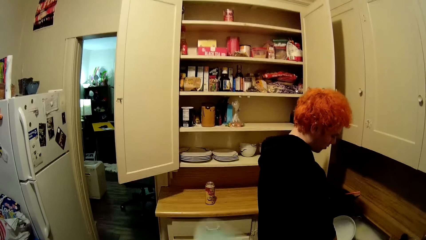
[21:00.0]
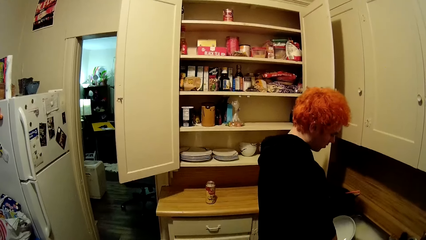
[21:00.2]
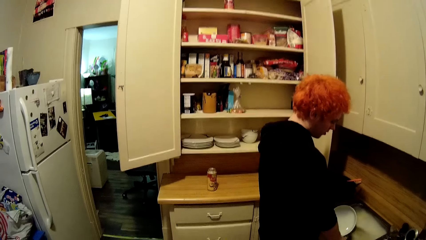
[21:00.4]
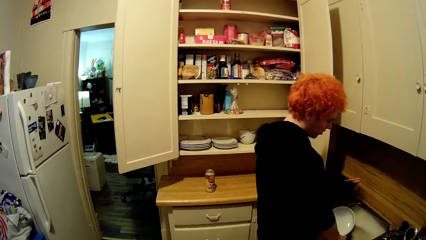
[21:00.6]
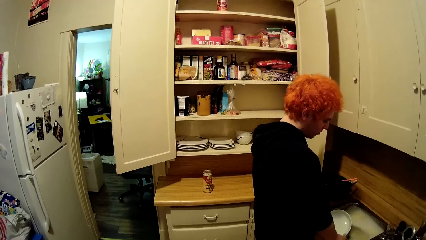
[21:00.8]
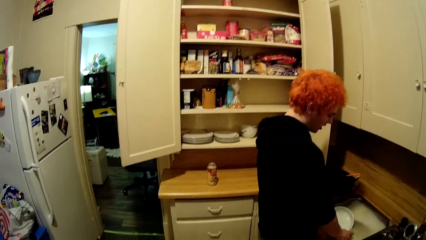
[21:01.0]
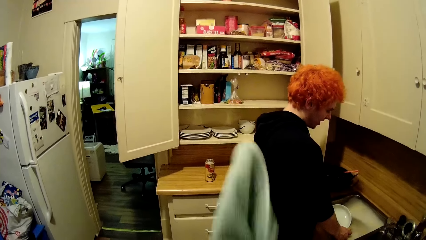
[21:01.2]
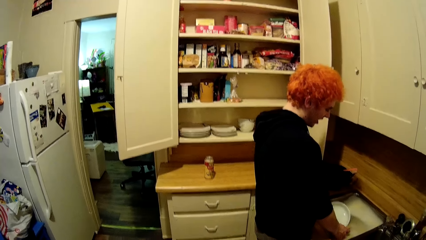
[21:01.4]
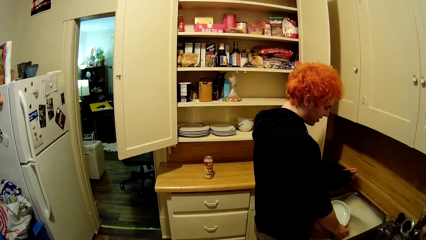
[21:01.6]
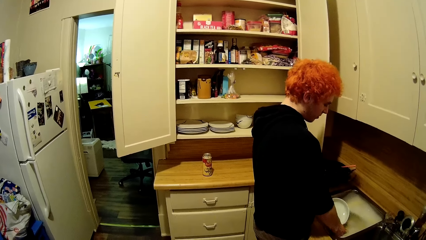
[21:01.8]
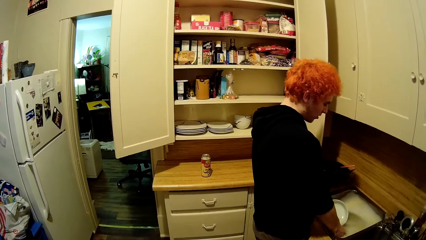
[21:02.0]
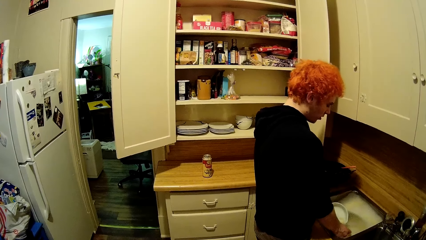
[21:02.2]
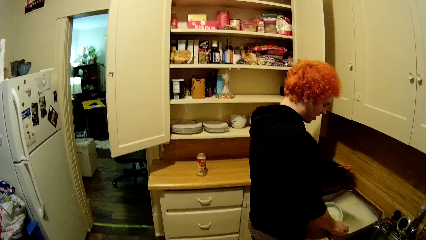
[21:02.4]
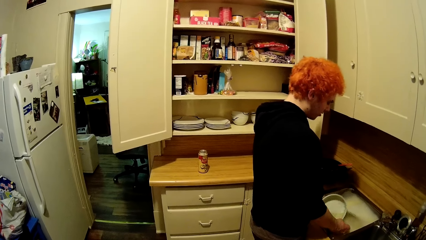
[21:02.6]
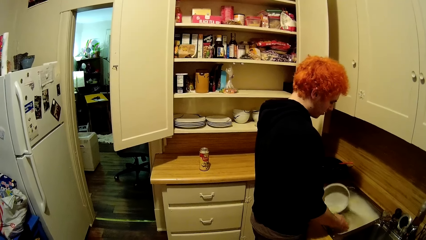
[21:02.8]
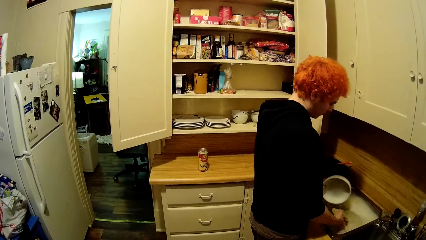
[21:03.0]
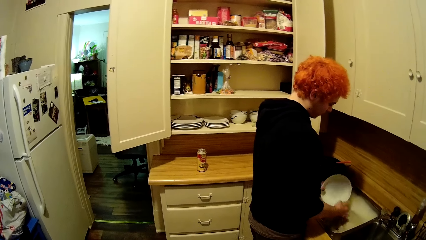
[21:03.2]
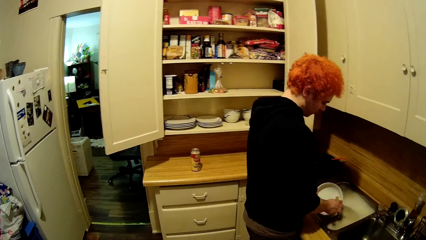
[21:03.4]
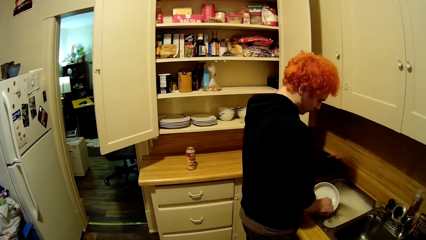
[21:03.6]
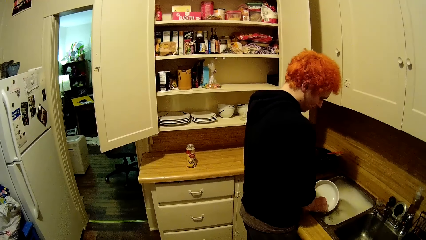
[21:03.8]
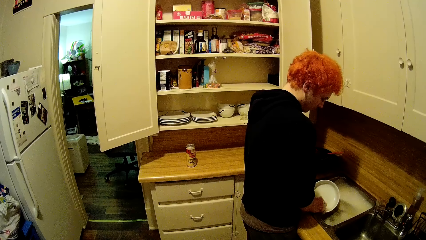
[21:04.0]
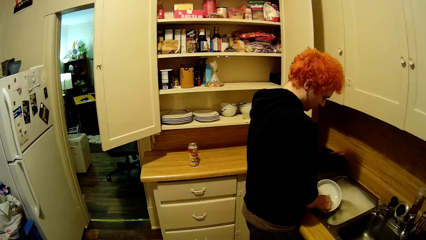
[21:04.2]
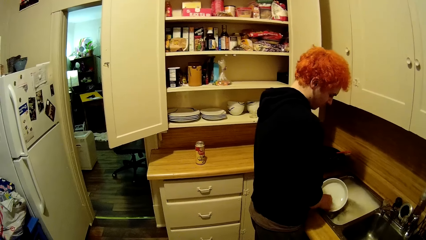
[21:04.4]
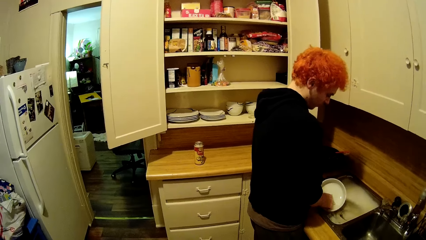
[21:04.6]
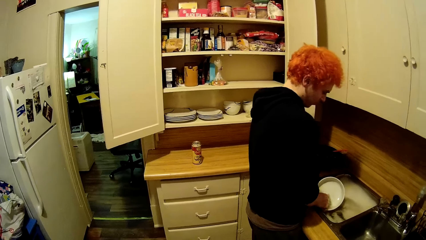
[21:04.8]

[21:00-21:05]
A man lifts a plate from the sink.

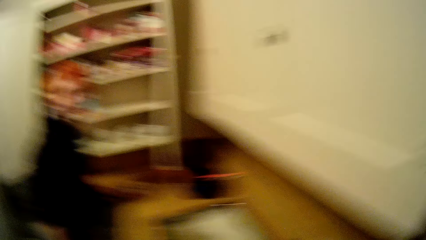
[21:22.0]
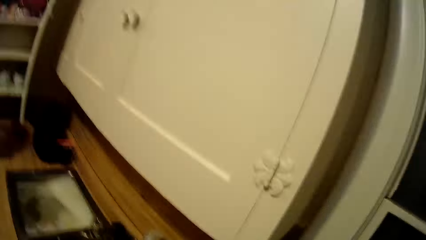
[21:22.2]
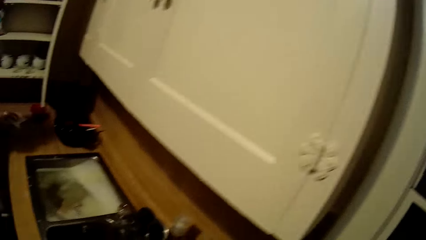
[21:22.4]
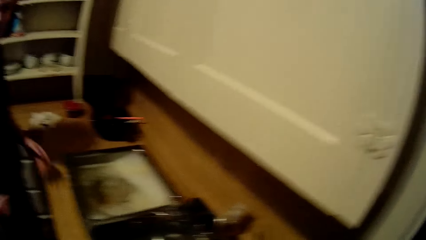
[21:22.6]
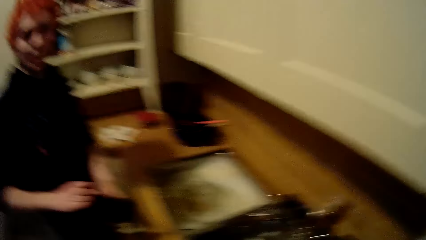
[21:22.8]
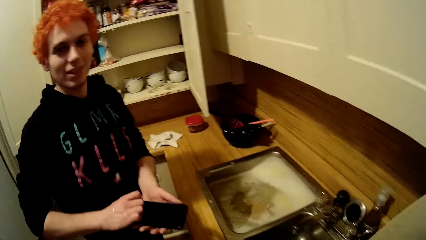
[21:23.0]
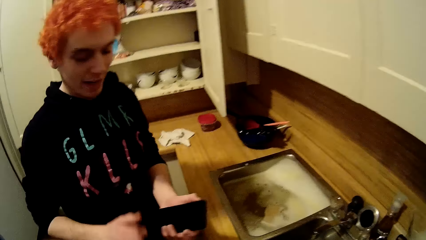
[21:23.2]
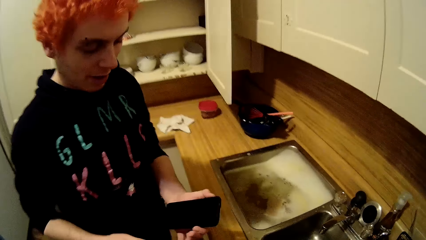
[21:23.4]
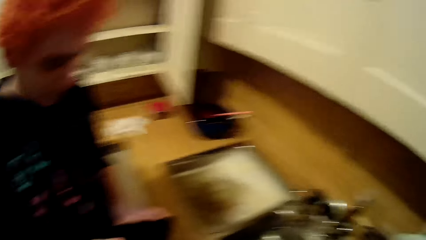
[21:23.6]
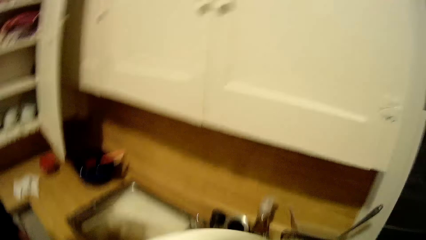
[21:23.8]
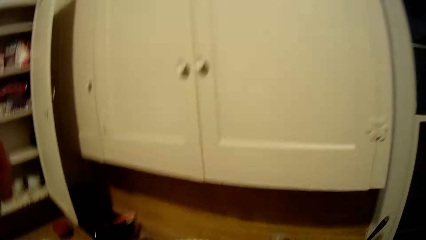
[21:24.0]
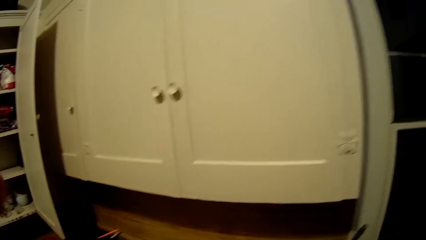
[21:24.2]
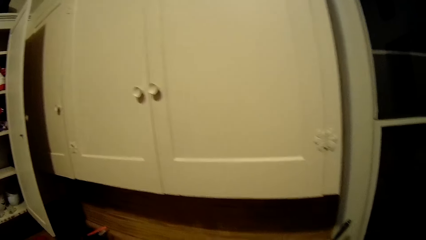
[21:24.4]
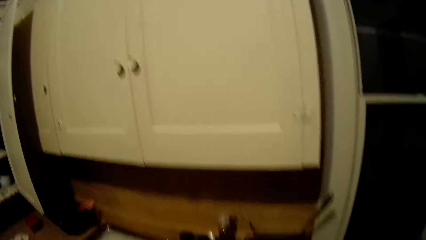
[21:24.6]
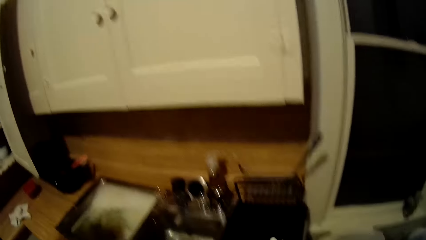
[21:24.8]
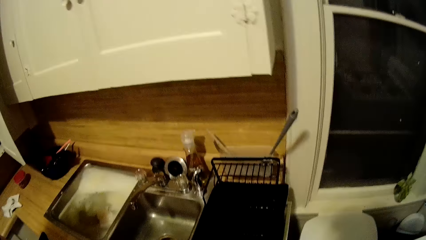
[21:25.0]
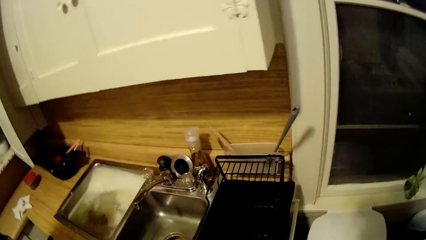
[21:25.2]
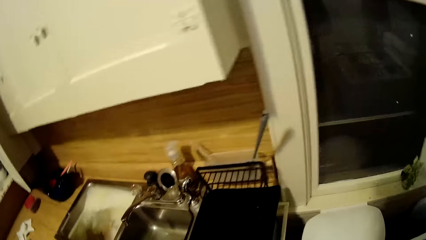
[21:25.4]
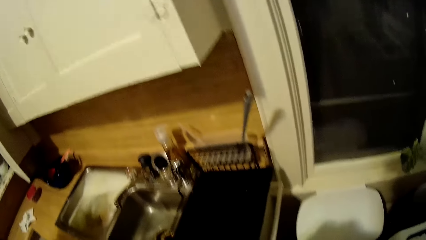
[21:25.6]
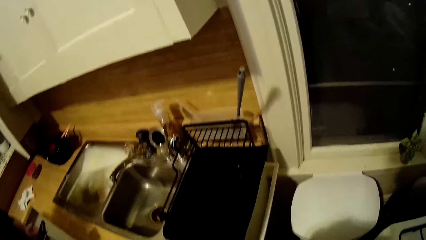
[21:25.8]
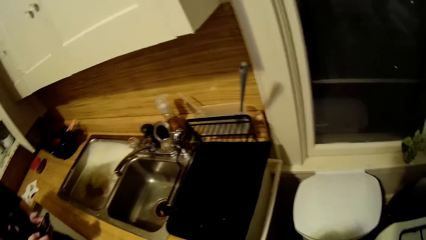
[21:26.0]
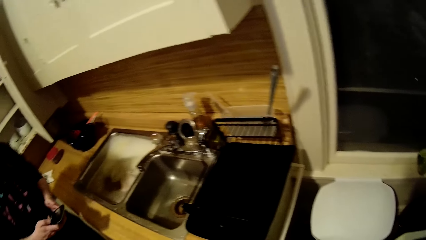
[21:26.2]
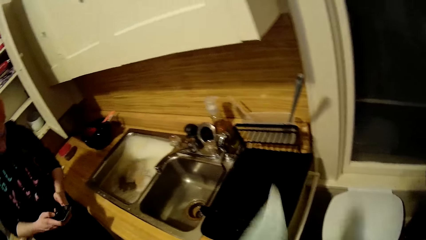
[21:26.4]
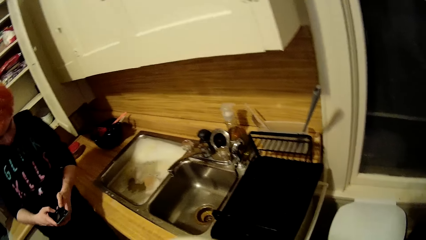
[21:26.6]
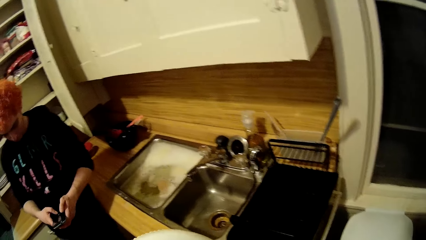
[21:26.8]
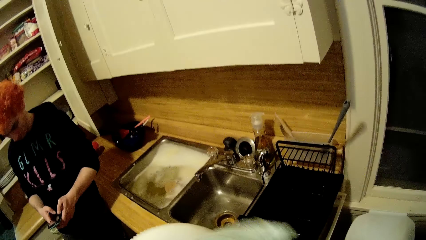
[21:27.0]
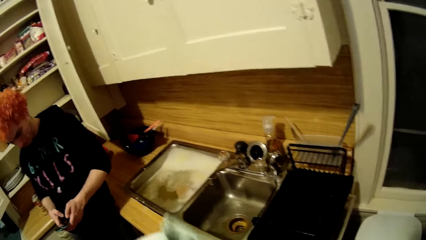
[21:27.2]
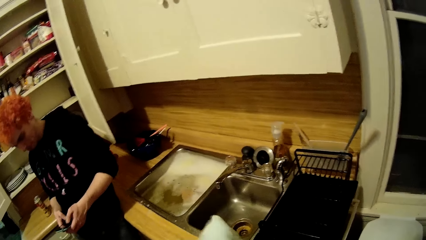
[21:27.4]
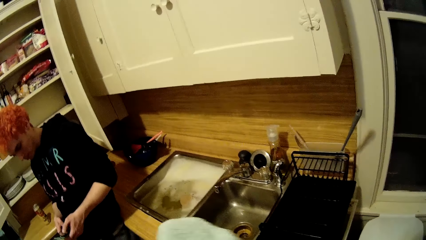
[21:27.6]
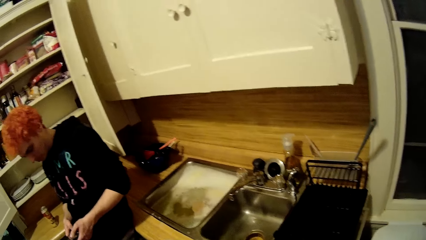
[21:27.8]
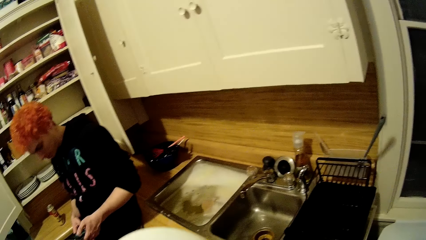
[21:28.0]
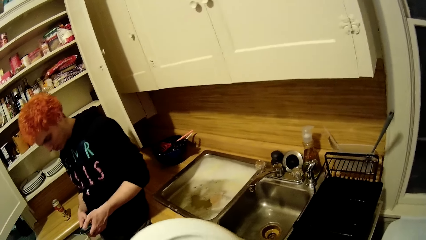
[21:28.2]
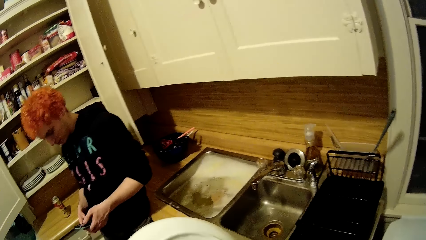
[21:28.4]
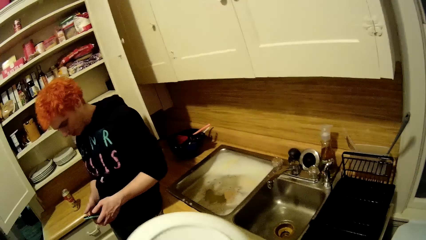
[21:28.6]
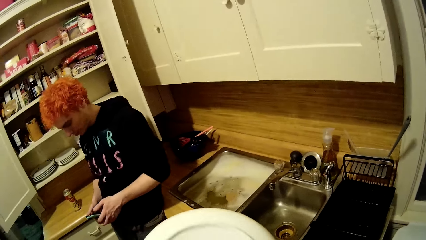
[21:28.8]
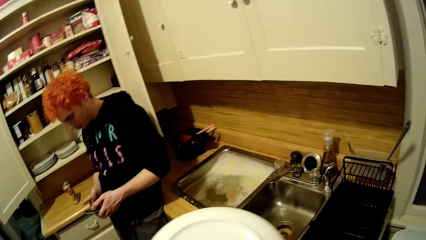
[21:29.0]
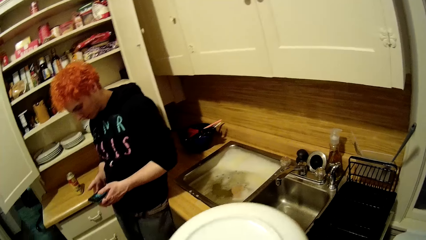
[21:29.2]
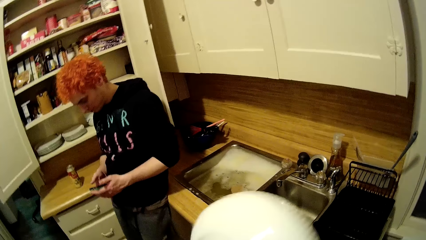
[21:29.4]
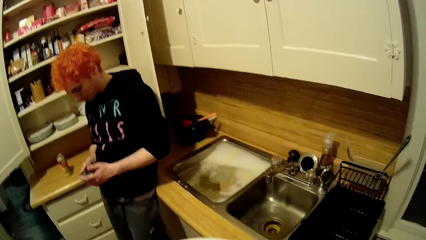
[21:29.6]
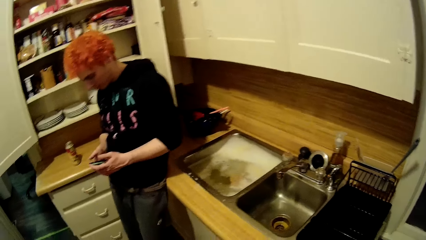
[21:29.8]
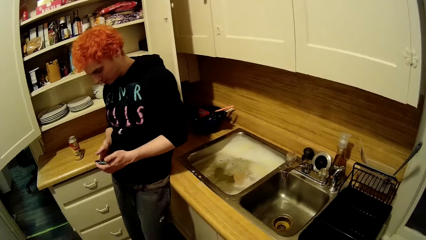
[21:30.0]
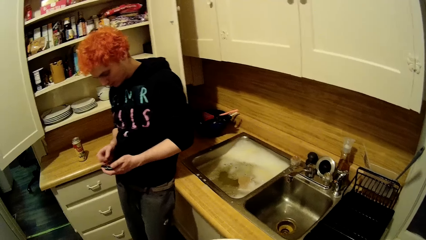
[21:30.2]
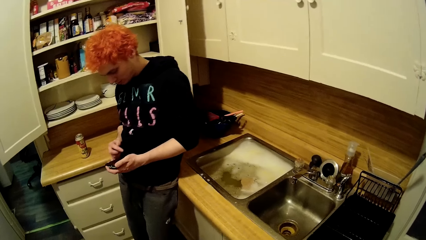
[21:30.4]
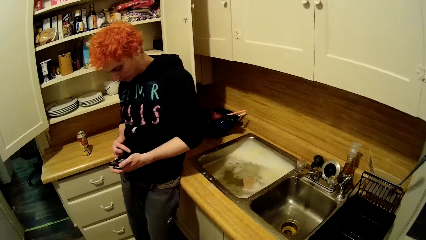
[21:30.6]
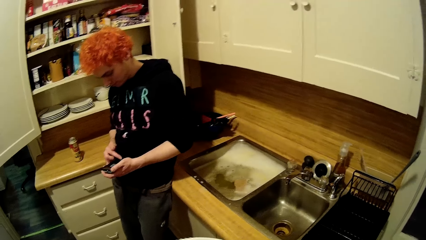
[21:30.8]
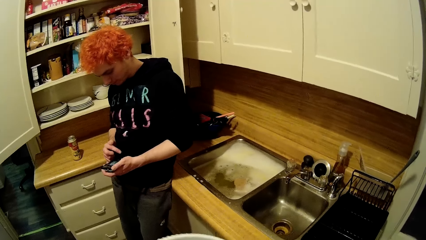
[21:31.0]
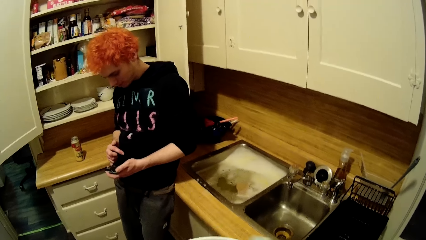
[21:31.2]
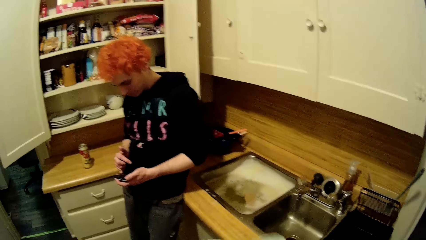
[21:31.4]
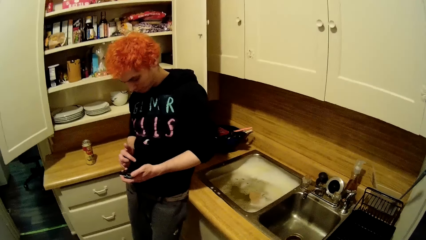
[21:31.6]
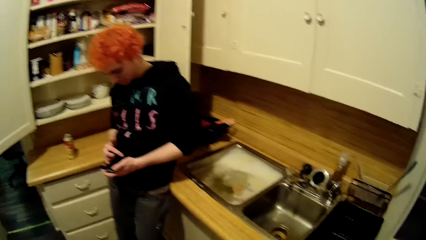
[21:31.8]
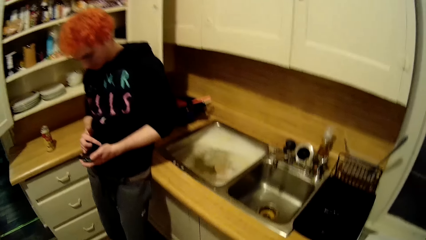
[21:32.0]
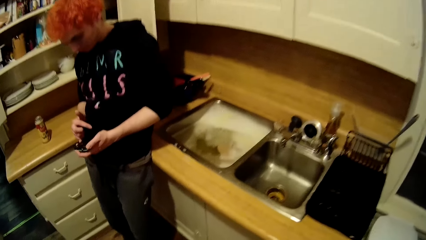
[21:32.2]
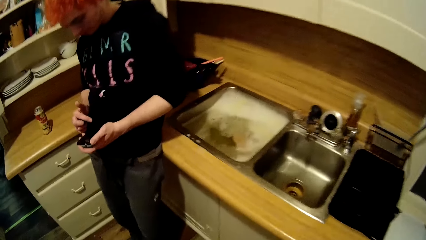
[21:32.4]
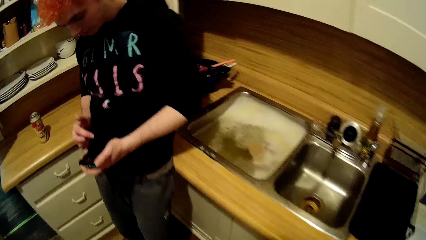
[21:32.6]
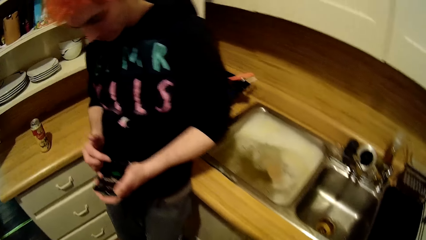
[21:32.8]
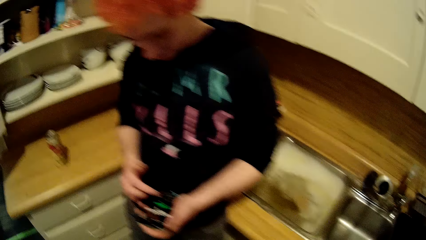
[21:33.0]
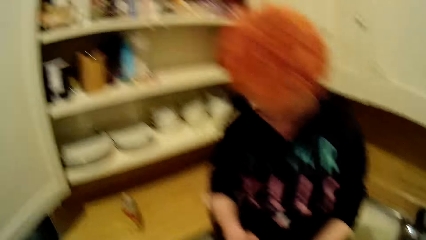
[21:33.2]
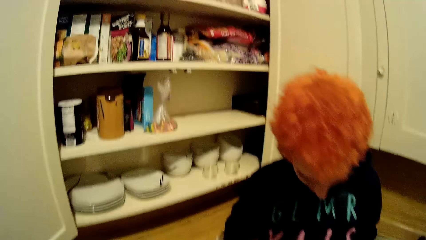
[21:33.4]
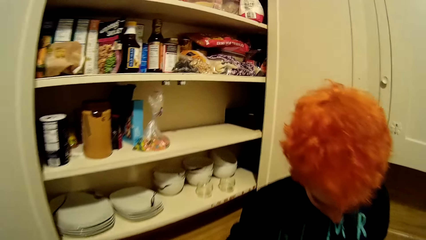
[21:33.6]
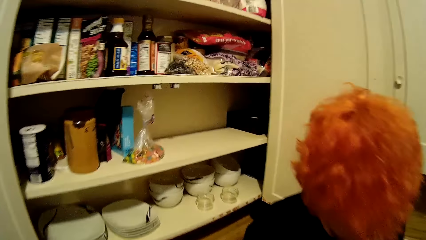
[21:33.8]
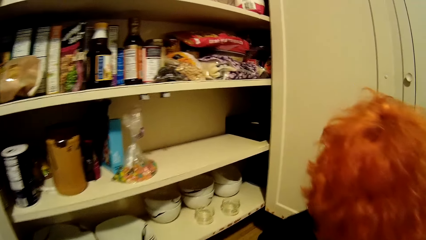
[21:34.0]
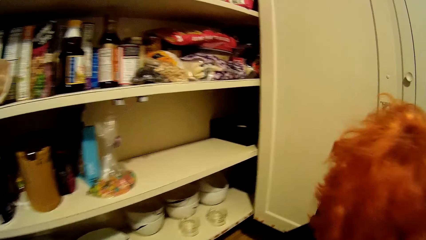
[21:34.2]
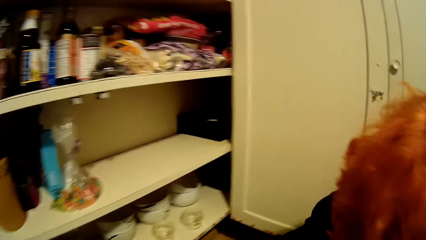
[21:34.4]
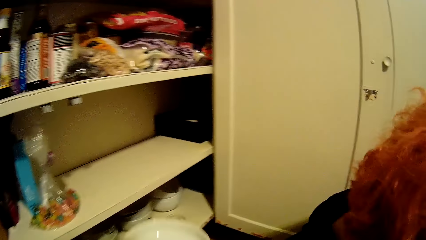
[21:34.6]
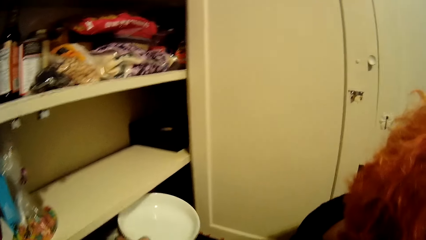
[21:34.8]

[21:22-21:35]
A man places the towel on a sink table. He operates the phone and holds the phone. The camera wearer dries a plate with the towel. The man operates the phone. The camera wearer walks around the house. They turn to the cupboard.
